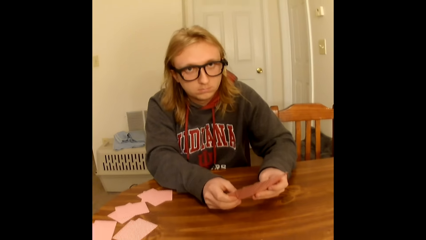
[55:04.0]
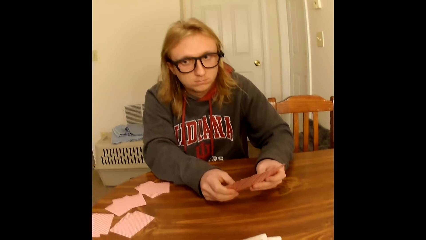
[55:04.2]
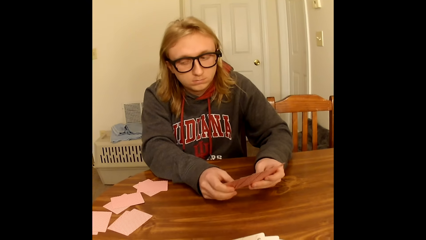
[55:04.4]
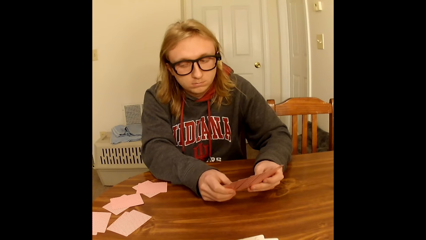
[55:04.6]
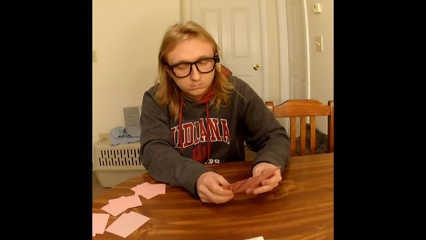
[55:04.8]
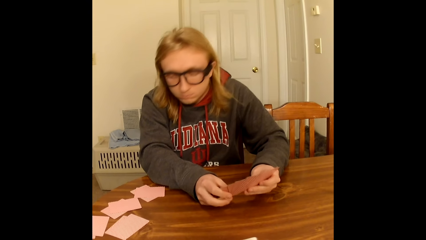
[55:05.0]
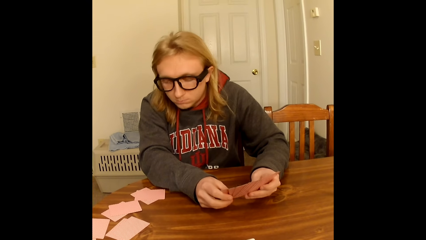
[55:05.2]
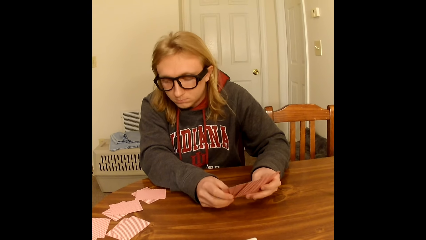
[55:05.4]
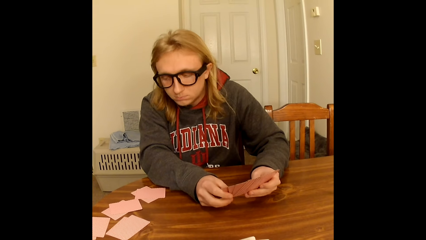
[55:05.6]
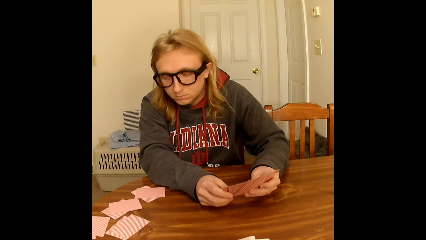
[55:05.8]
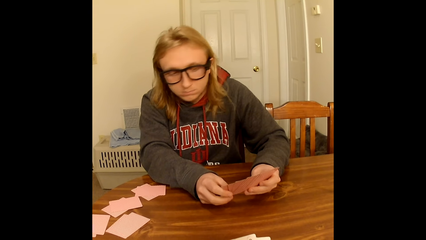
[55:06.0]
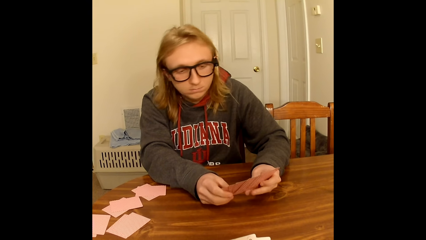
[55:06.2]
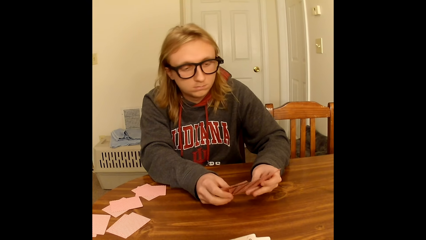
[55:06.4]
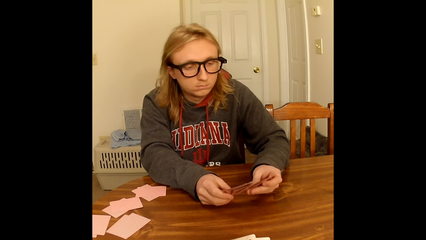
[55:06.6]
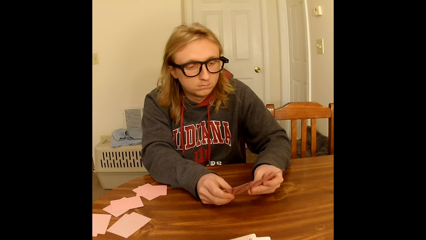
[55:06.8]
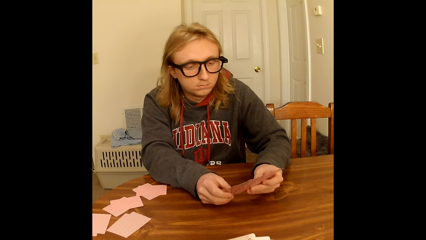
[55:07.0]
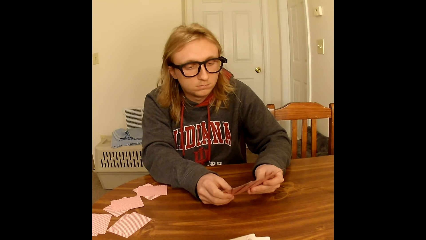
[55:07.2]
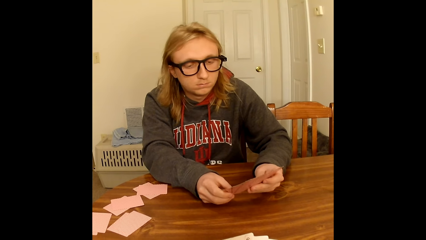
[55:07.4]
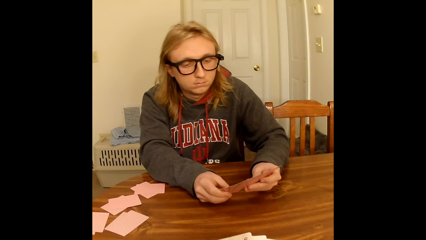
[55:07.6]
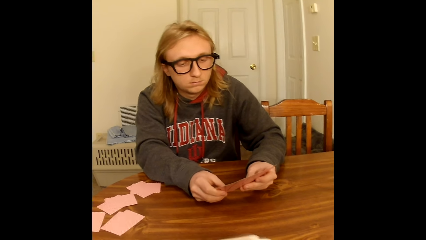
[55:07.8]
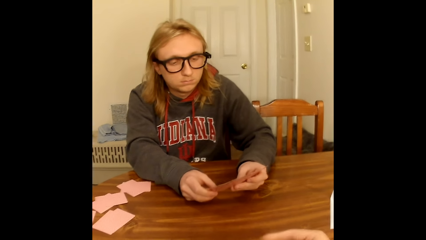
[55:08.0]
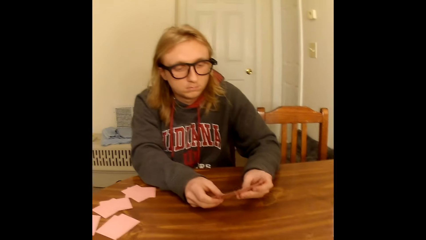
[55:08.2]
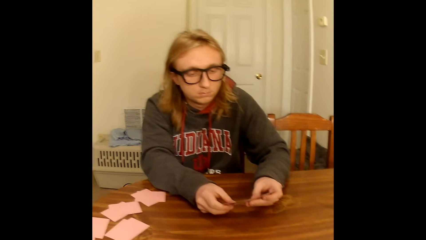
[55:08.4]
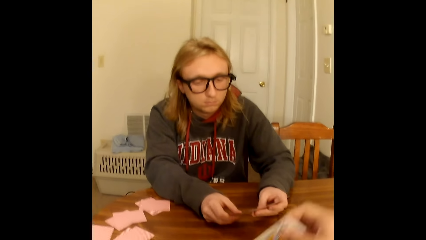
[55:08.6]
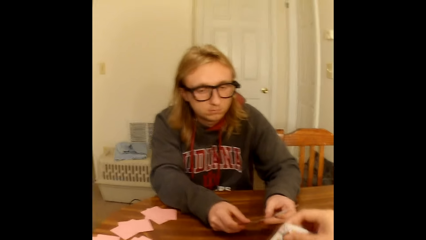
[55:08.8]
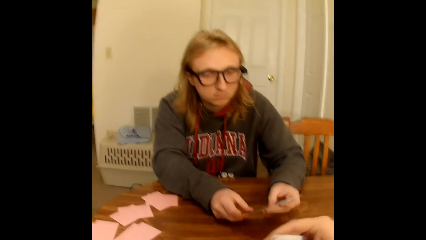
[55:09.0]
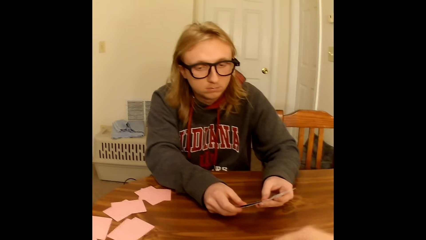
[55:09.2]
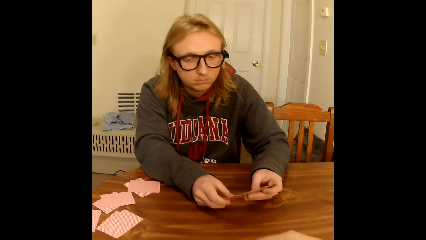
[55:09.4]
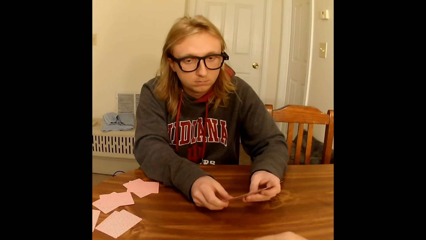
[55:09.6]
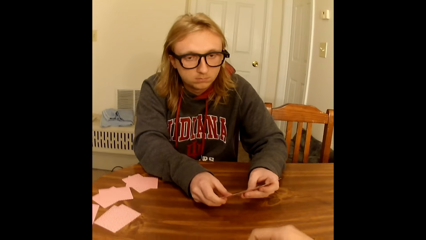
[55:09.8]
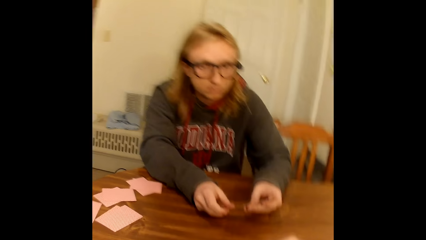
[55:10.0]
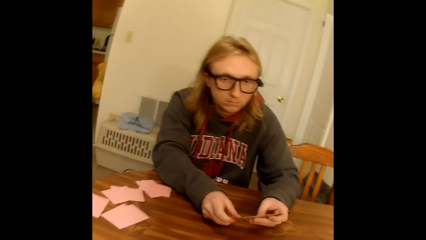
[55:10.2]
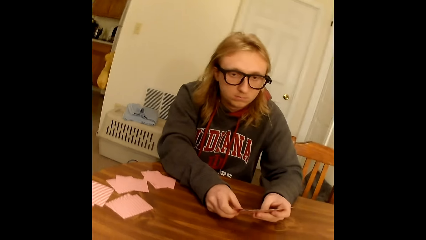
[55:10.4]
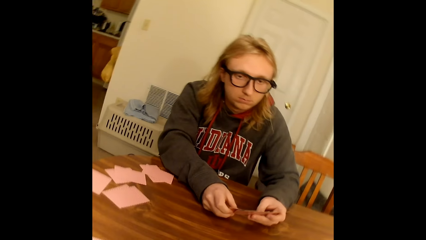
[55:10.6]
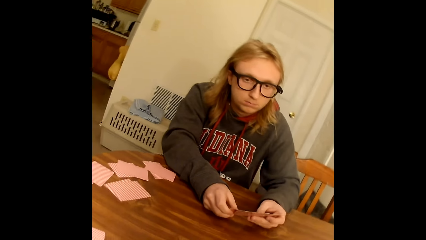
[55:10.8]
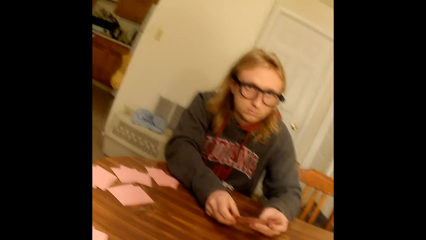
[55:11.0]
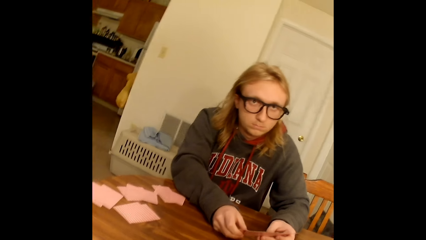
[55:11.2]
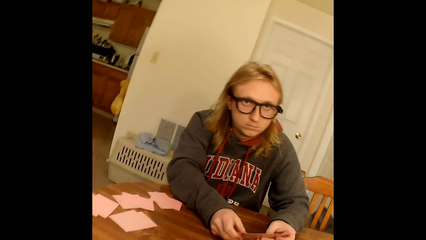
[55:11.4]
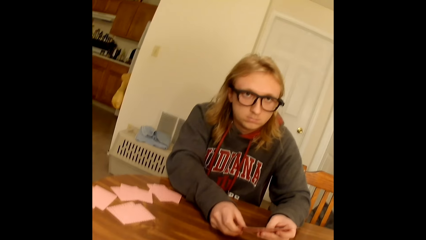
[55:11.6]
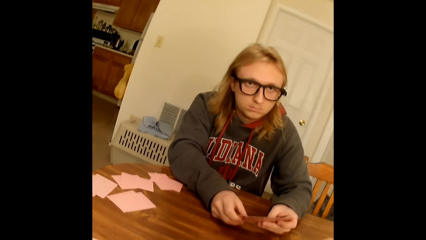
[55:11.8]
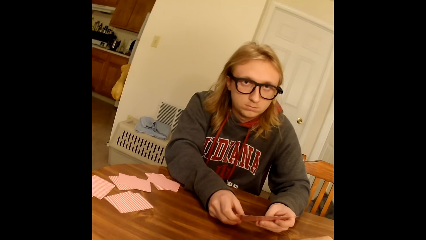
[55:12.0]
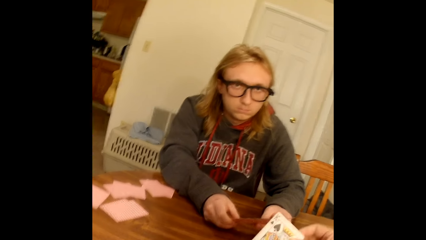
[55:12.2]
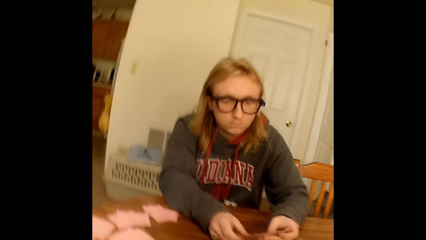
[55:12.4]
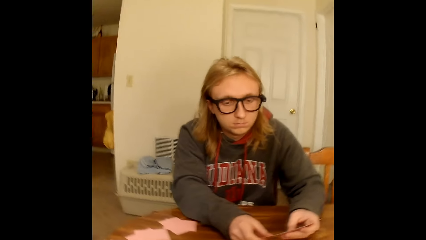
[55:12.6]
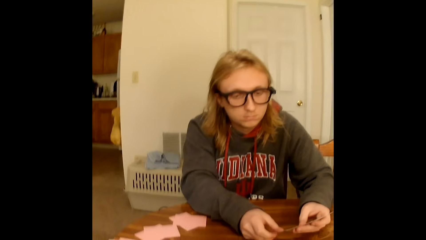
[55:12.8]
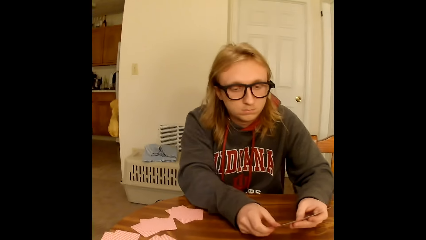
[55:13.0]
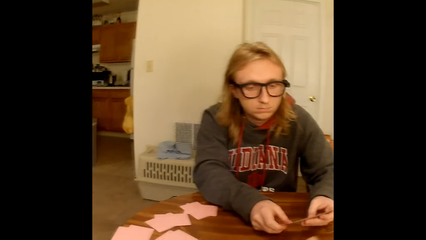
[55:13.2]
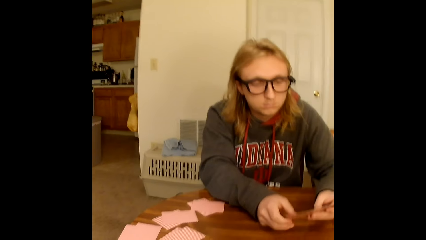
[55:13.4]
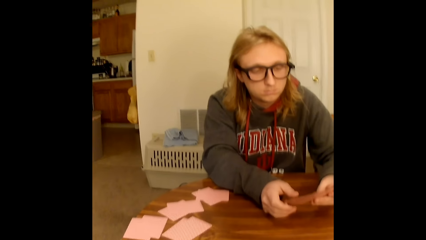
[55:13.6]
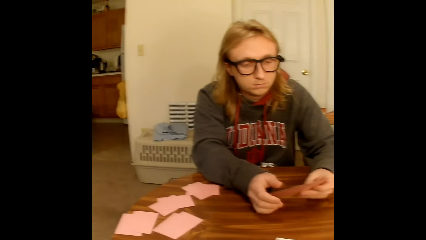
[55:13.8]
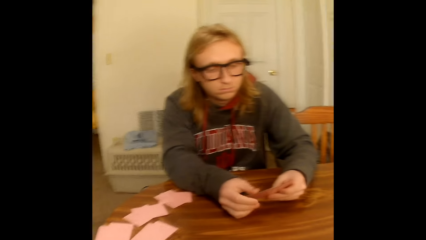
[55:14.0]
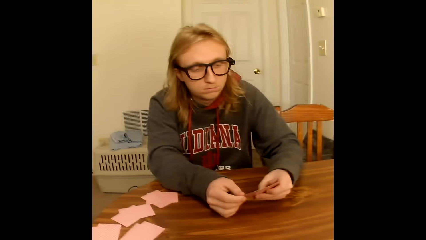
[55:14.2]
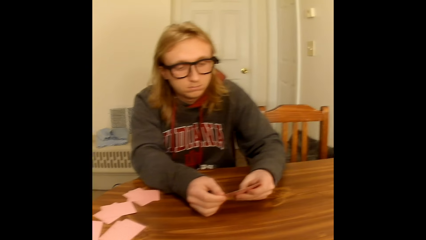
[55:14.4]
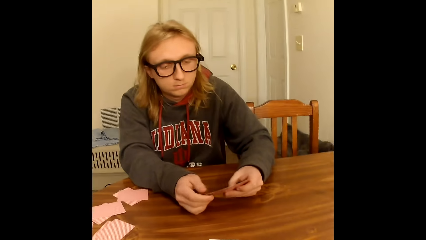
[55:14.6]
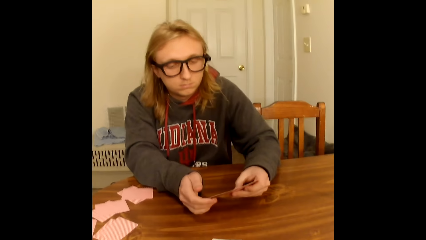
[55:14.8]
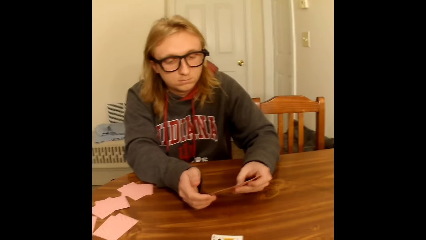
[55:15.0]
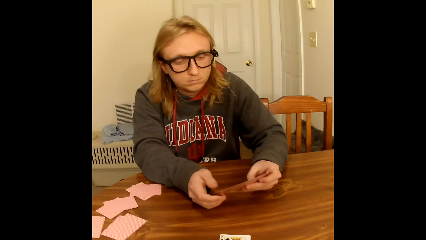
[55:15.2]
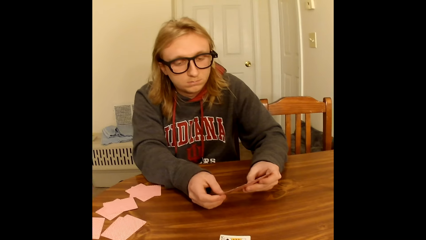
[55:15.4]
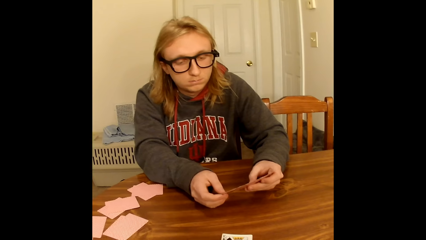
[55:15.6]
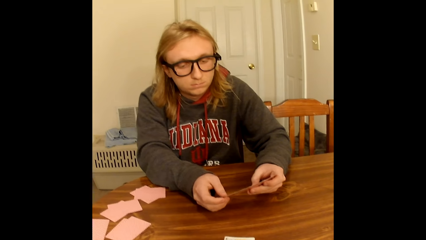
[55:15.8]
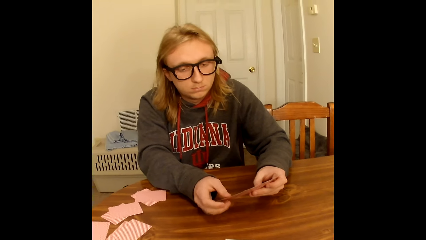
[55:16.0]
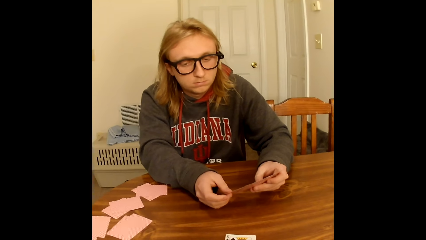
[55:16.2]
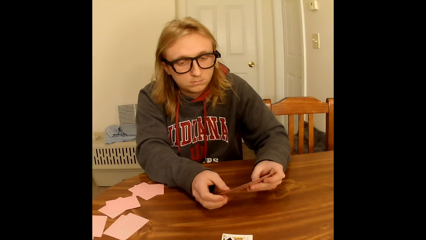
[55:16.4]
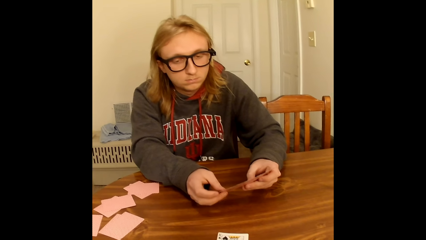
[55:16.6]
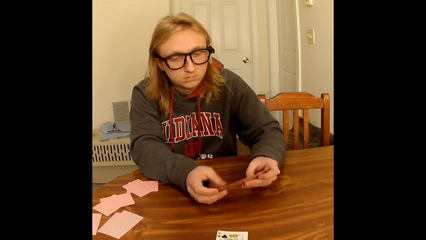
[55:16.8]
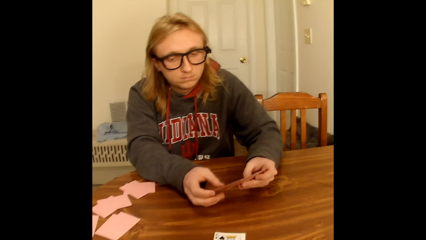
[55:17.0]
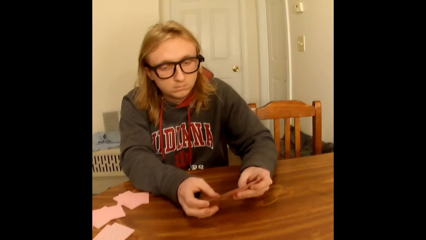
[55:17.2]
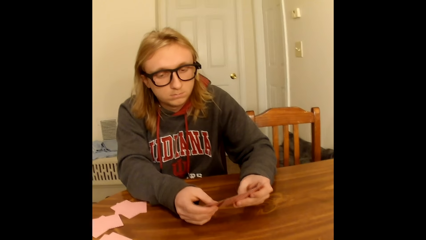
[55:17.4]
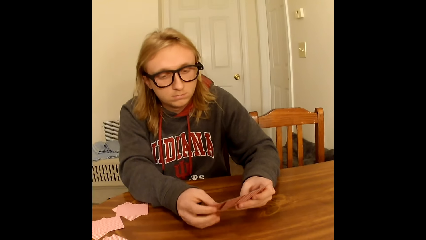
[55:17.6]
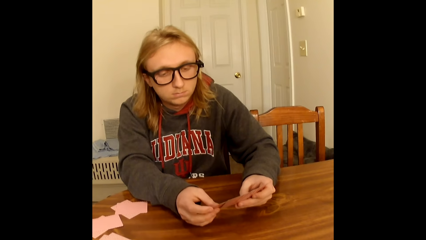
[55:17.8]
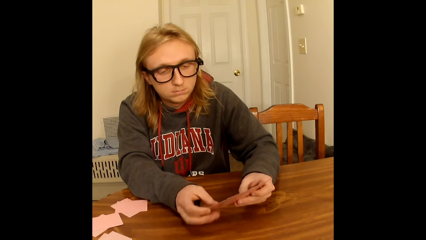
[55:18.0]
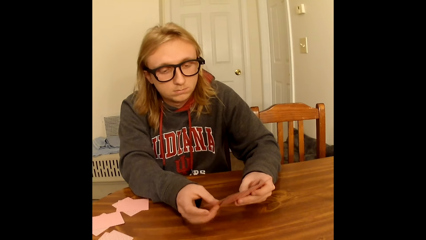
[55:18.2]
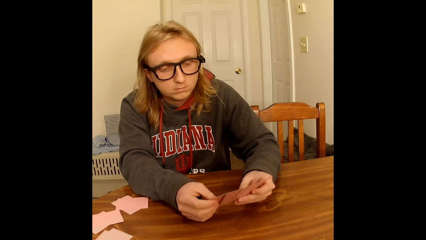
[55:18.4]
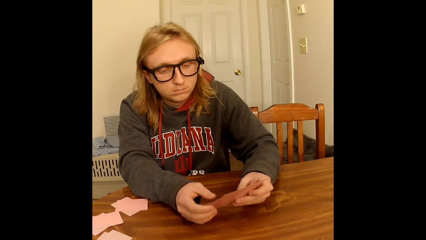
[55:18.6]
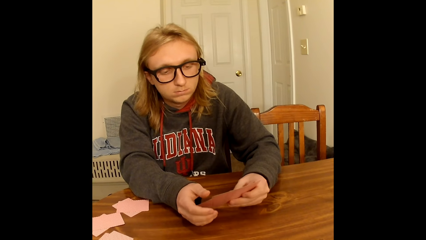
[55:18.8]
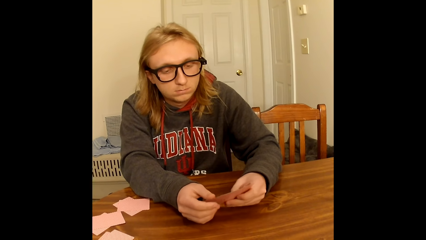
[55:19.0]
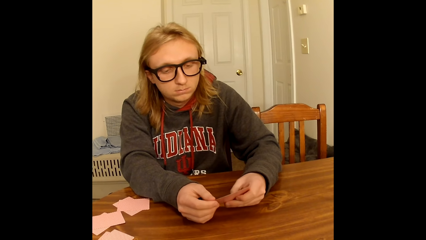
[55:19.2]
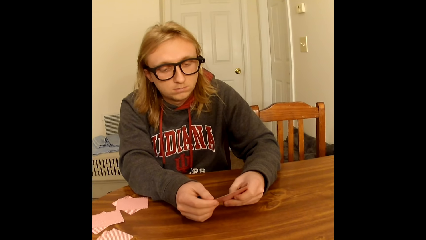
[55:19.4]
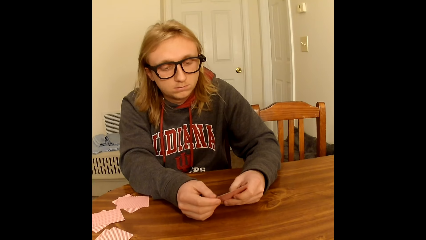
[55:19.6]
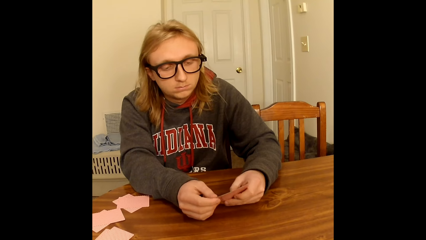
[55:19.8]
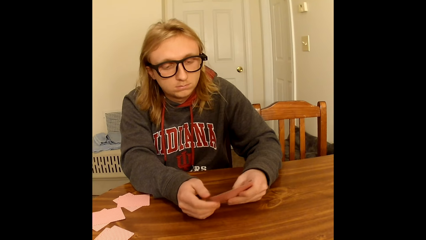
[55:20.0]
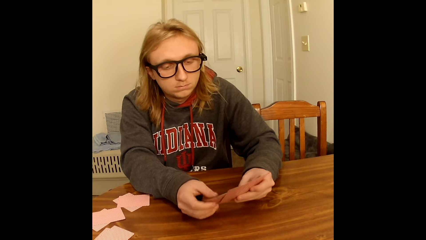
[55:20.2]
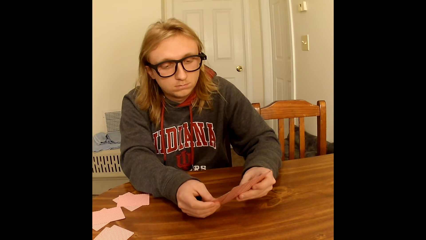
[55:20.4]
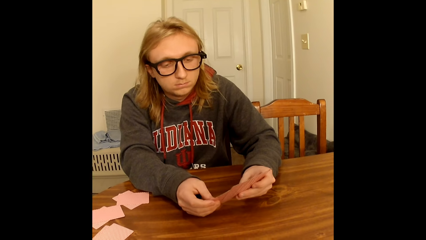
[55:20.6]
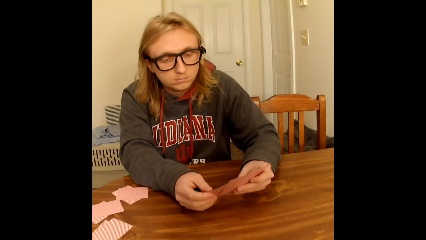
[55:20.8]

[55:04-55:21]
The camera wearer does something. The man looks aside and holds the cards with both hands. The camera wearer spreads the playing cards in her hands with both hands. She moves the hand. She places a playing card face up on the table with her right hand. The man holds the playing cards face up to him with his left hand on the table. The man holds the playing cards face up to him with both hands on the table. The man holds the playing cards face up to him with his left hand on the table. The man holds the playing cards face up to him with both hands on the table. The man taps the playing cards face up to him in his hands with his right hand.
